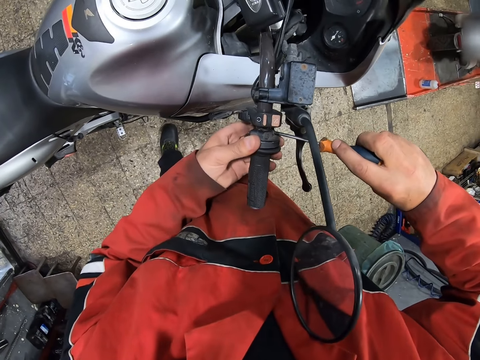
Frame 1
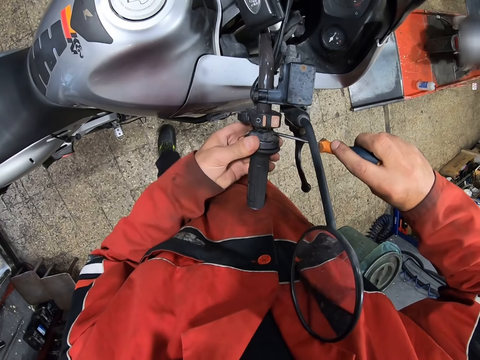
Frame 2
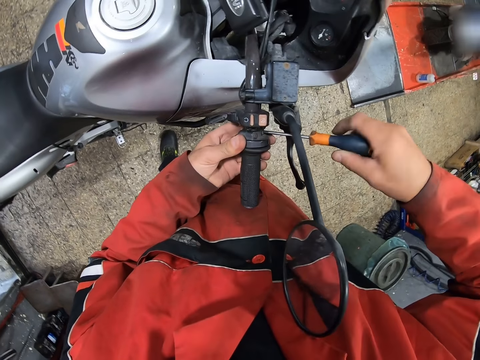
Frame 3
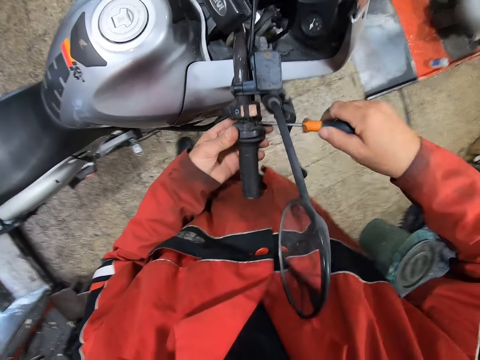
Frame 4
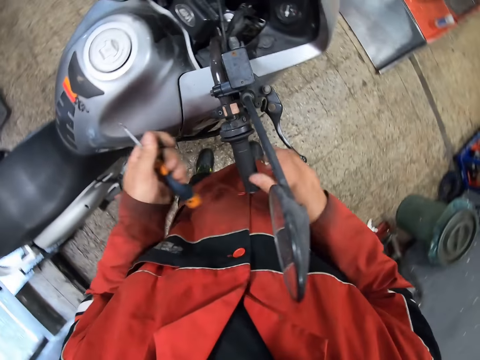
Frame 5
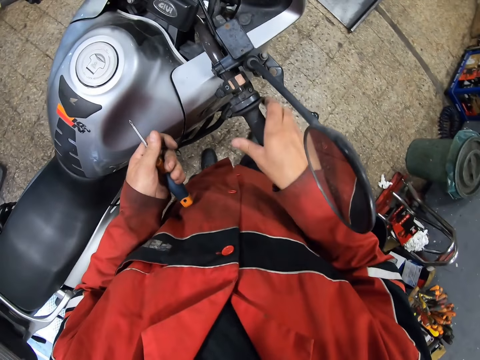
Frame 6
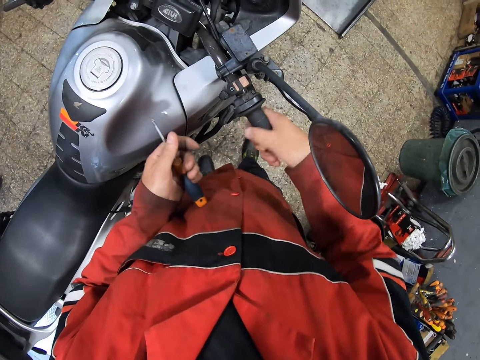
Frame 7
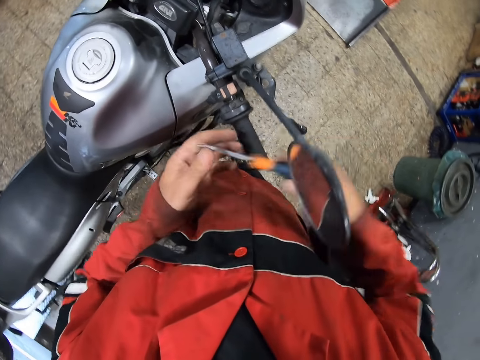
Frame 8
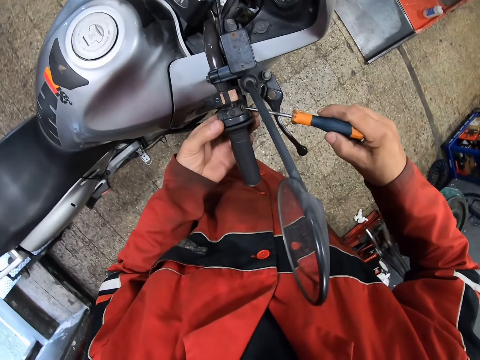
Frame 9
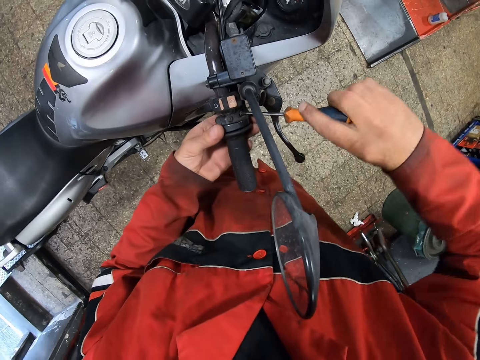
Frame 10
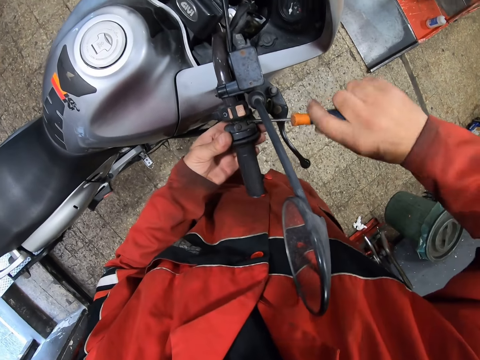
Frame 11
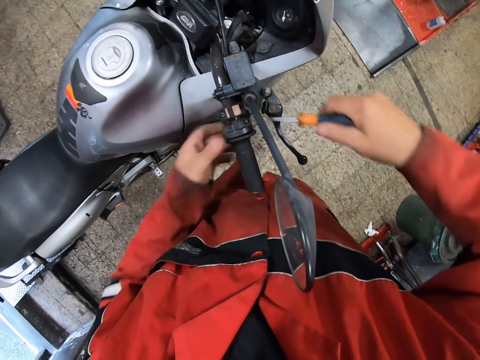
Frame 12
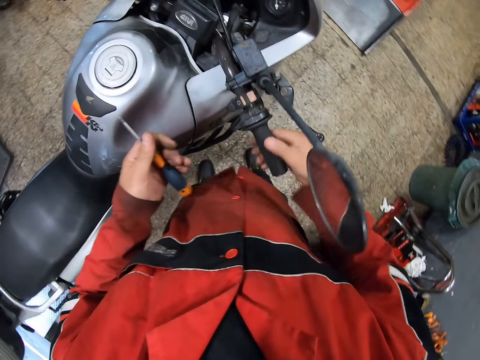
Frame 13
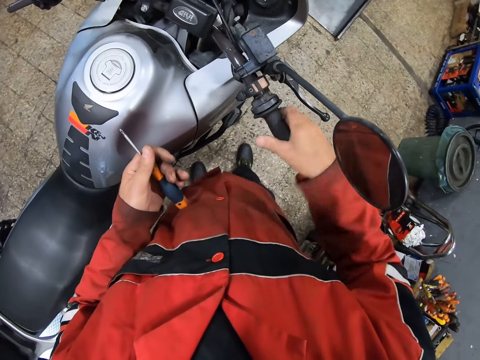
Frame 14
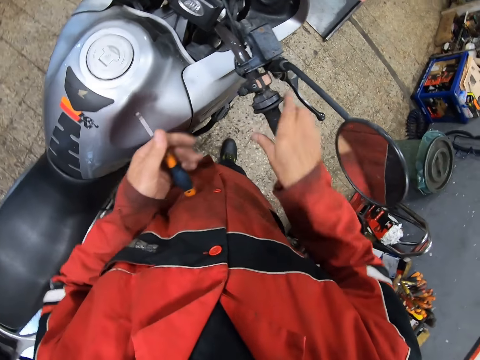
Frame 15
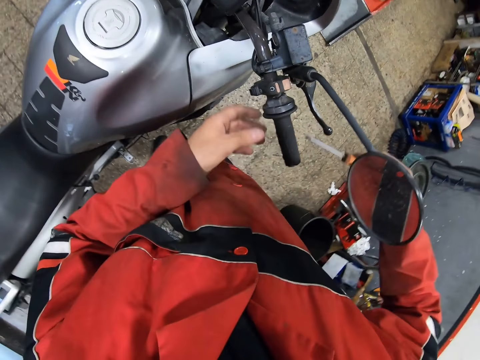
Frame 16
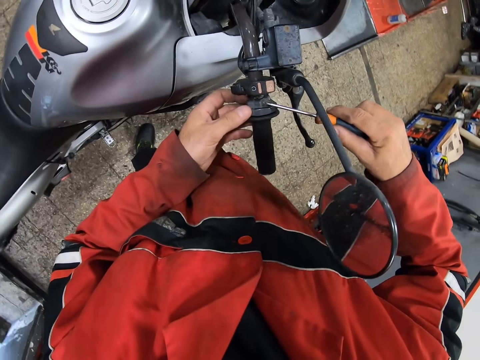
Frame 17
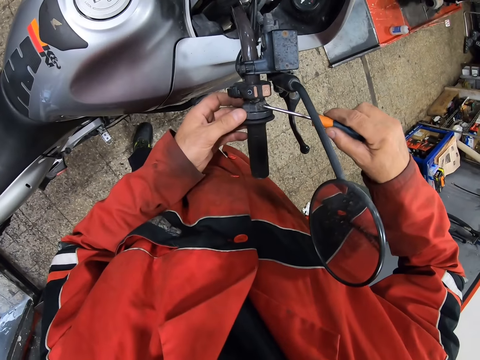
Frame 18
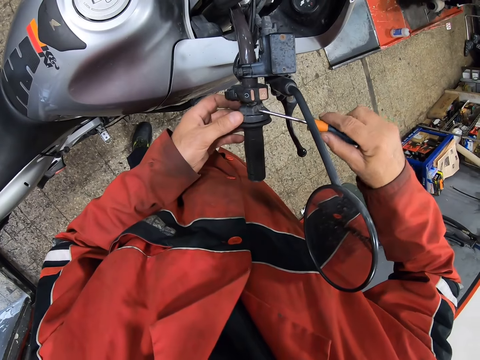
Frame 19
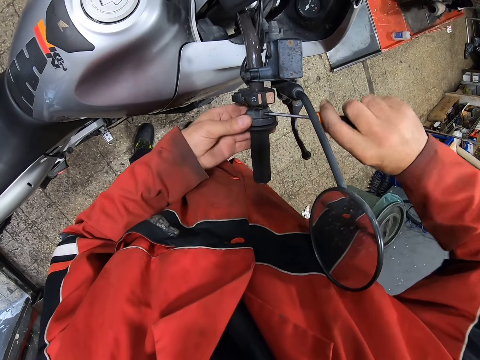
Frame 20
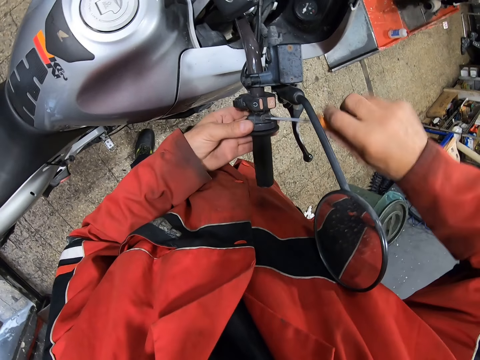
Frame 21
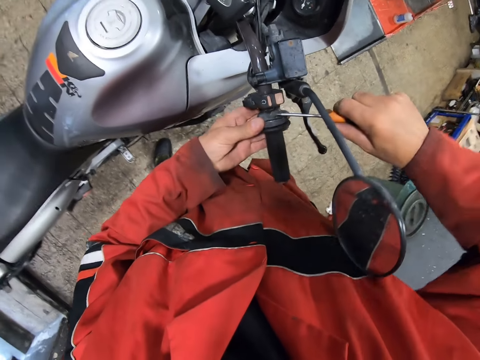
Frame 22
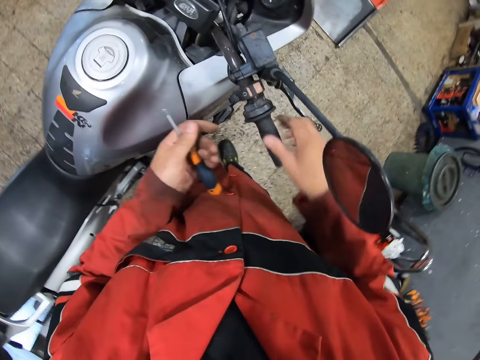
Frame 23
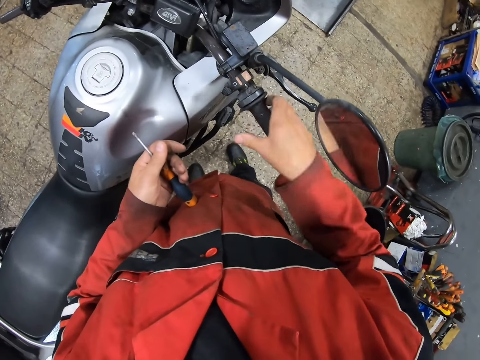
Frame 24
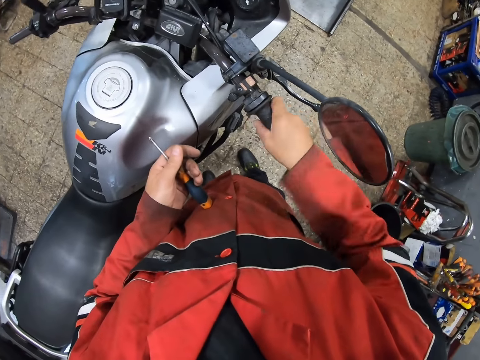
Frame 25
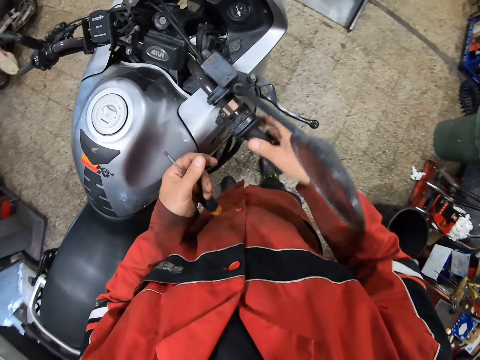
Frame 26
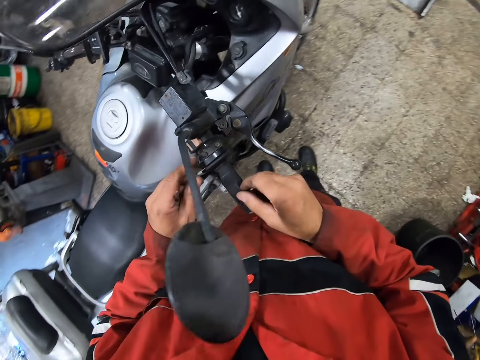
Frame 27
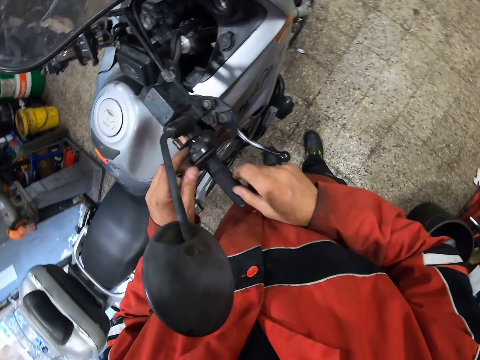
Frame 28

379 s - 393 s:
The camera wearer passes the screwdriver from his right hand to his left hand. He passes the screwdriver from his right hand to his left hand again. He moves the handlebar. He holds the motorcycle handle with his right hand. He holds the motorcycle handle with his right hand again. He passes the screwdriver from his left hand to his right hand. He holds the motorcycle handle with his left hand. He screws the motorcycle handle with the screwdriver in his right hand. He passes the screwdriver from his right hand to his left hand. He holds the motorcycle handle with his right hand. He moves the handlebar. He passes the screwdriver from his left hand to his right hand. He holds the motorcycle handle with his left hand. He screws the motorcycle handle with the screwdriver in his right hand. He passes the screwdriver from his right hand to his left hand. He moves the handlebar. He holds the motorcycle handle with his right hand.

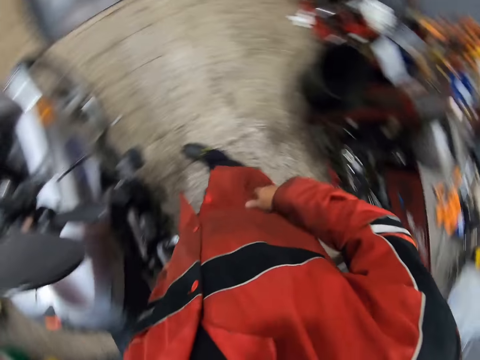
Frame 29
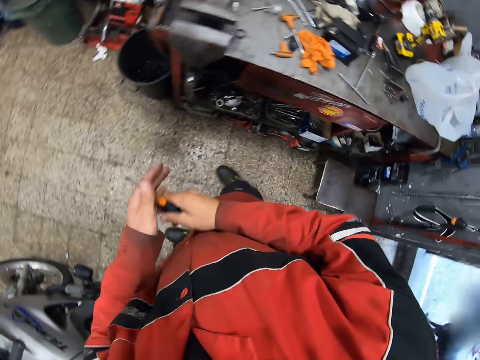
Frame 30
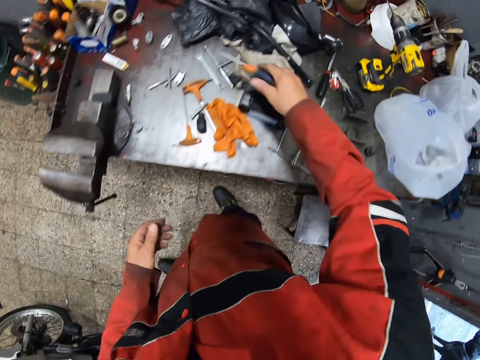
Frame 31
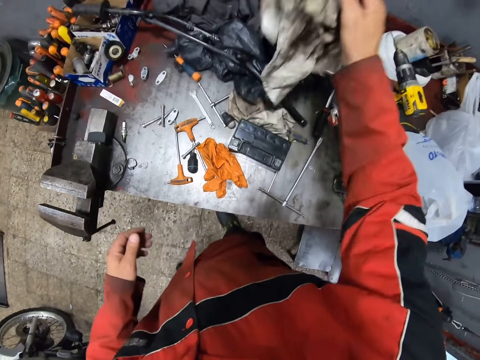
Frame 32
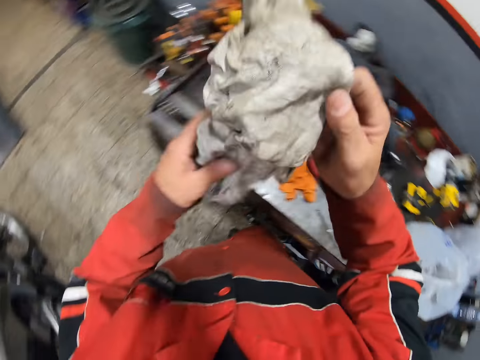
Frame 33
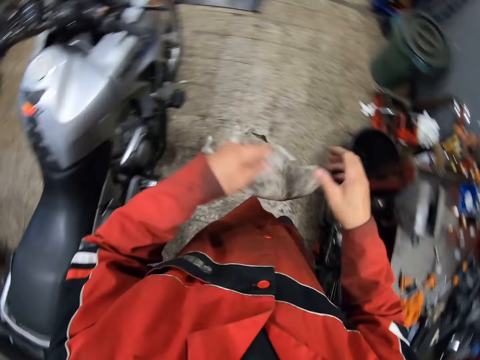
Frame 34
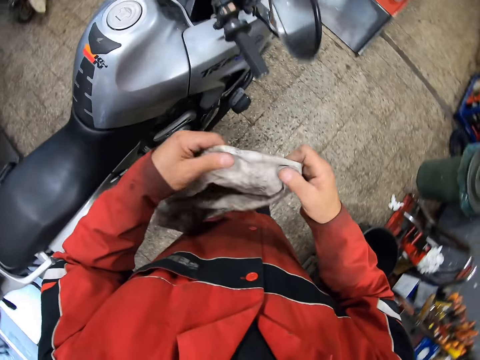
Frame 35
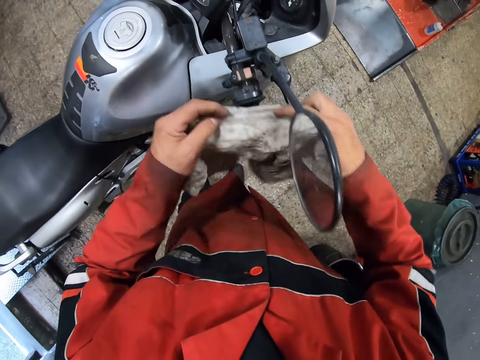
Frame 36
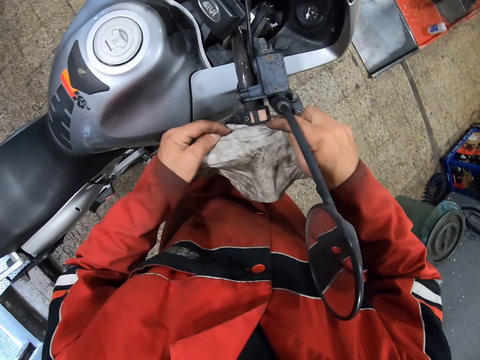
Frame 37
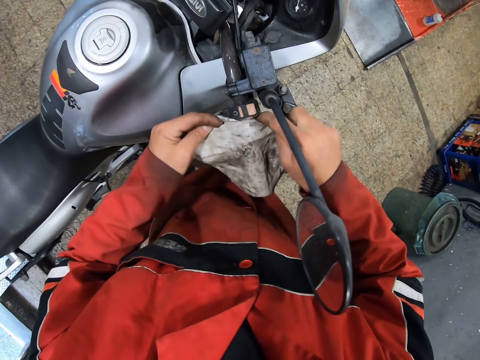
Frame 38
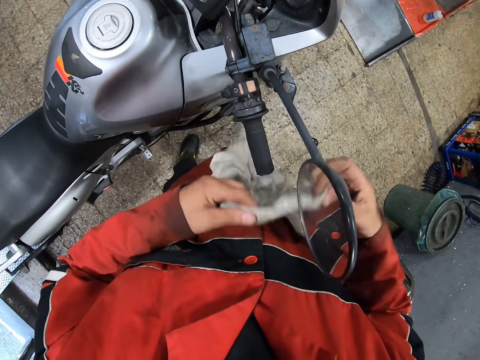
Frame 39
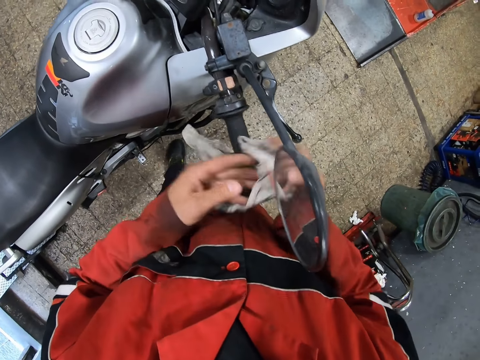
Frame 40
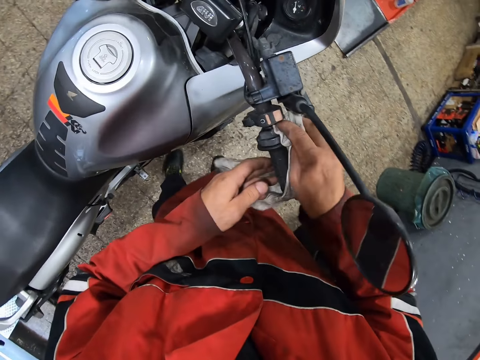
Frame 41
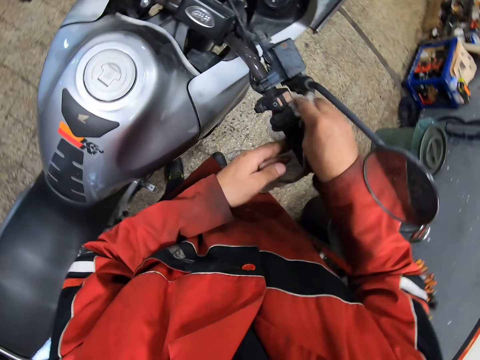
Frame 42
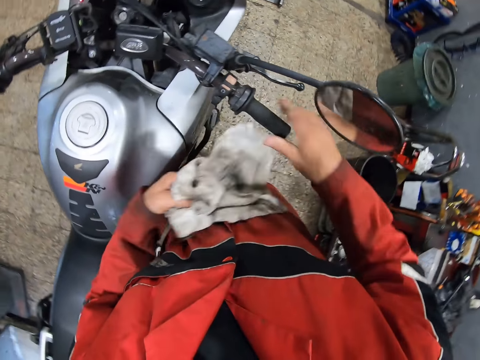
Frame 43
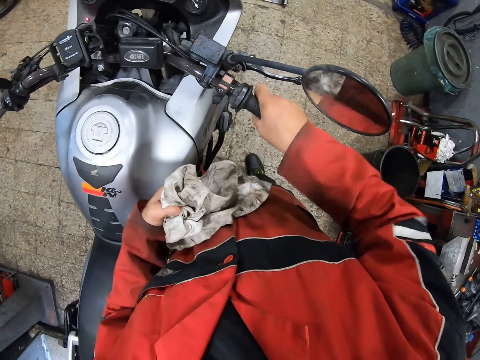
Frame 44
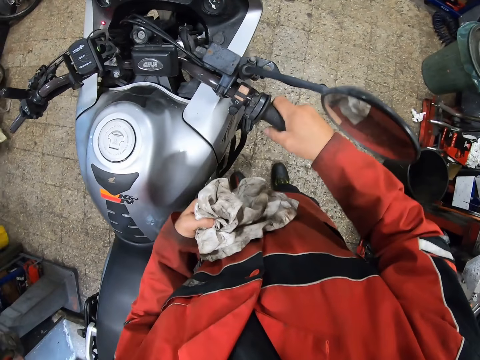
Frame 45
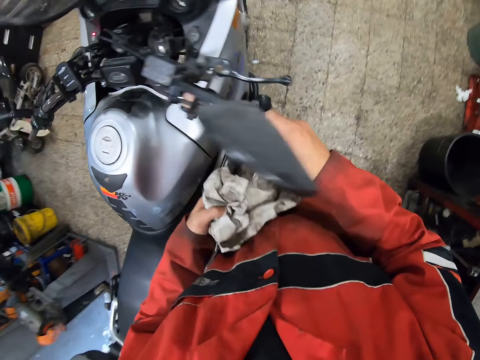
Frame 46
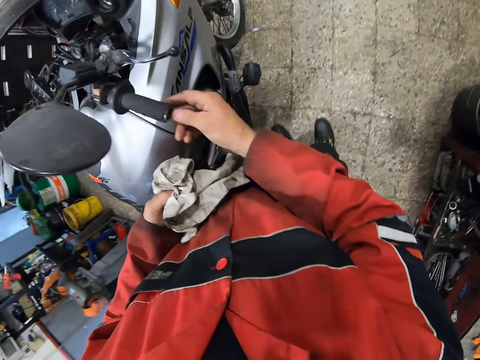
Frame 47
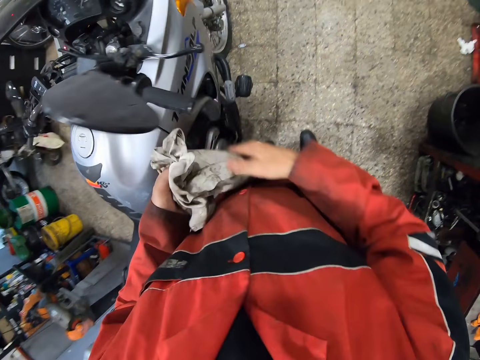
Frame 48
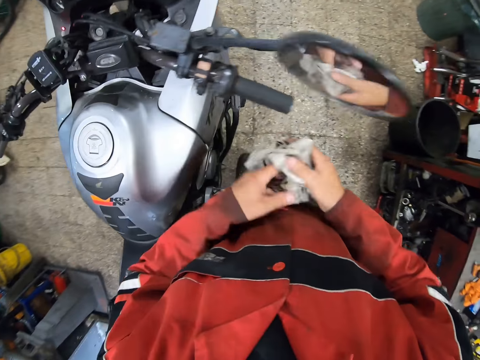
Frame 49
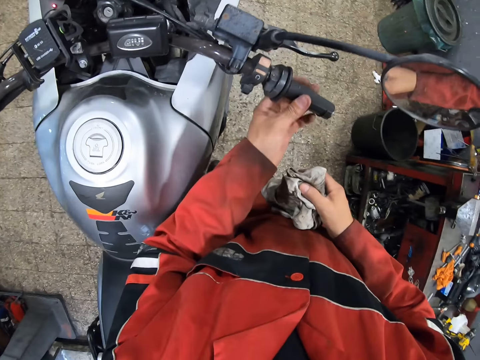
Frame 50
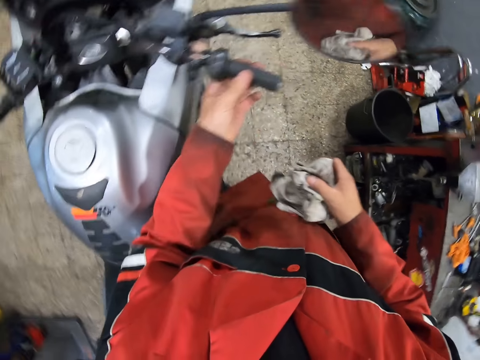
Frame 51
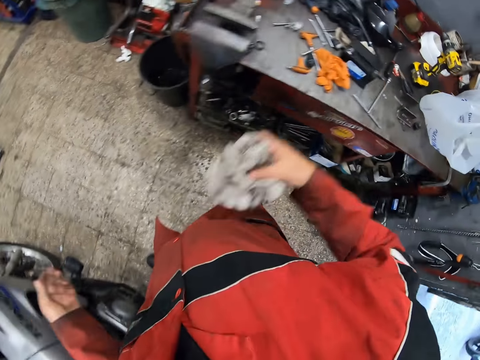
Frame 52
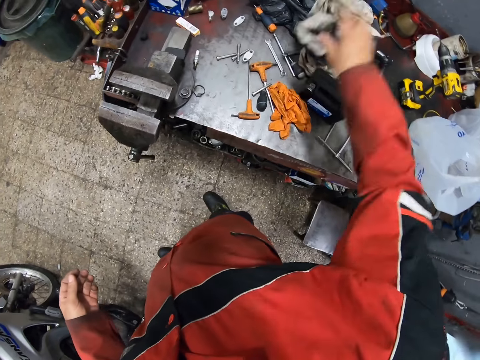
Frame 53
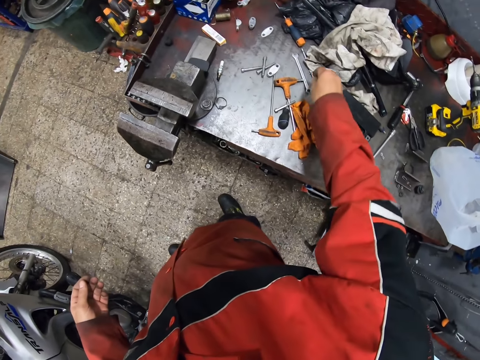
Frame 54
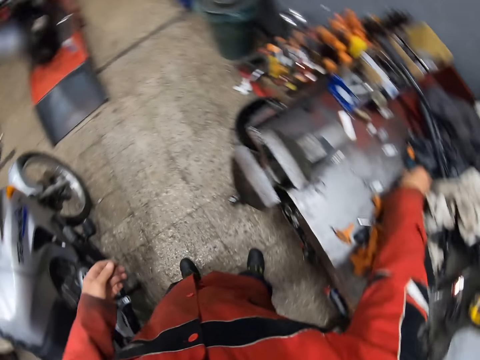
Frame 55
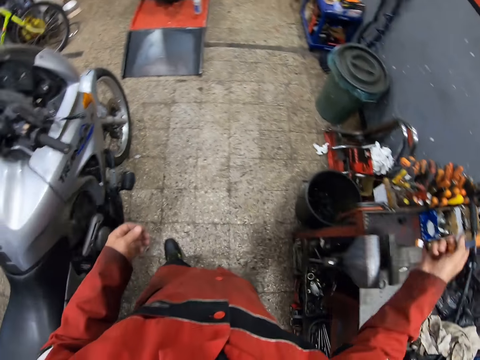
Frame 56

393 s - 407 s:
The camera wearer passes the screwdriver from his left hand to his right hand. He drops the screwdriver on the workbench with his right hand. He picks up a cloth from the motorcycle chassis with his right hand. He holds the cloth with both hands. He cleans the motorcycle handle with the cloth in both hands. He passes the cloth to his right hand. He cleans the motorcycle handle with his right hand. He holds the motorcycle handle with his left hand. He passes the cloth from his right hand to his left hand. He holds the motorcycle handle with his right hand. He moves the handlebar. He passes the cloth from his left hand to his right hand. He holds the motorcycle handle with his left hand. He drops the cloth on the workbench with his right hand. He picks up the screwdriver from the workbench with his right hand.
